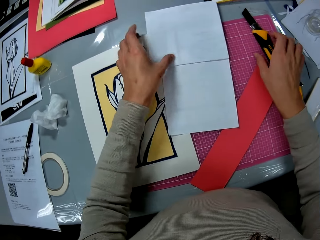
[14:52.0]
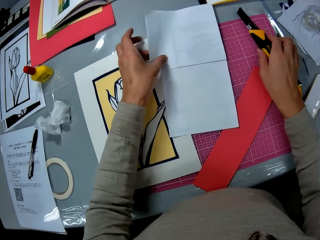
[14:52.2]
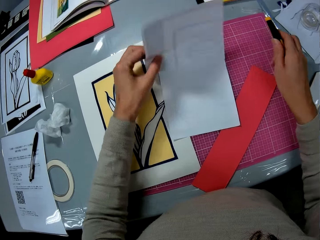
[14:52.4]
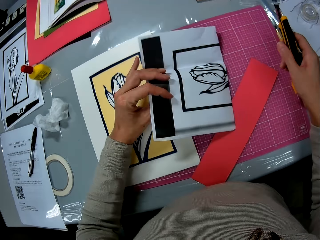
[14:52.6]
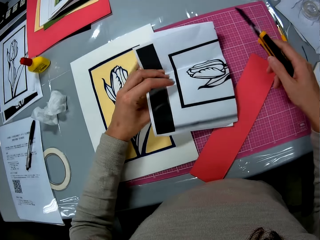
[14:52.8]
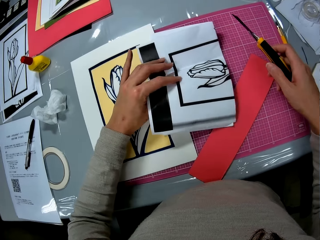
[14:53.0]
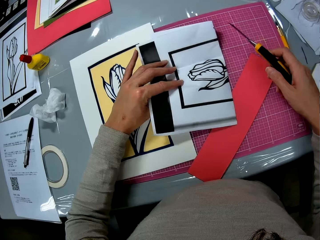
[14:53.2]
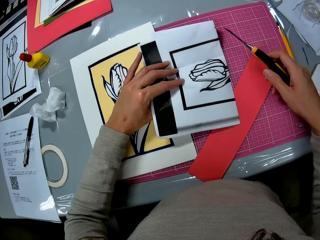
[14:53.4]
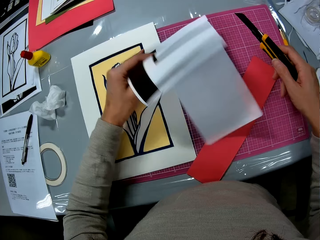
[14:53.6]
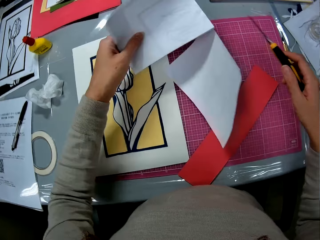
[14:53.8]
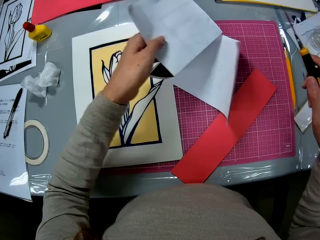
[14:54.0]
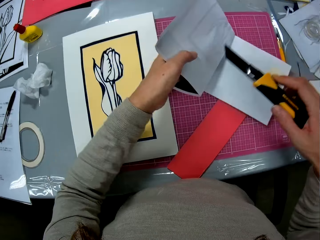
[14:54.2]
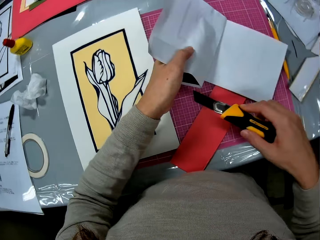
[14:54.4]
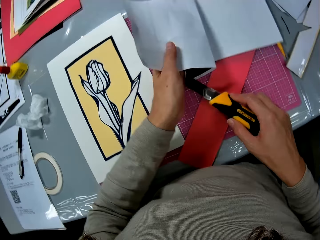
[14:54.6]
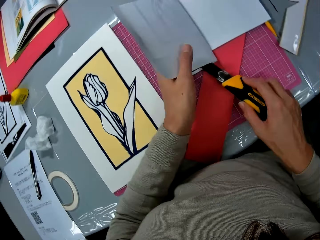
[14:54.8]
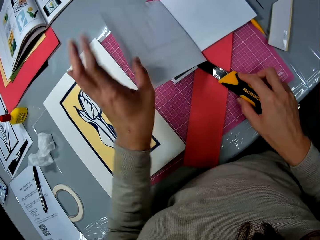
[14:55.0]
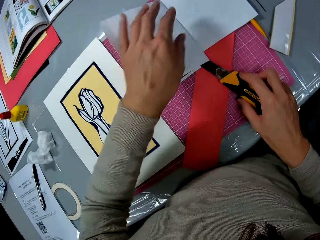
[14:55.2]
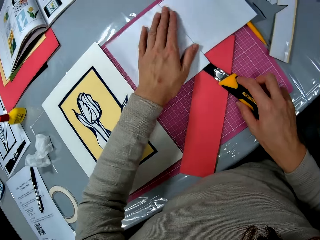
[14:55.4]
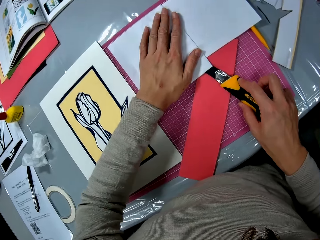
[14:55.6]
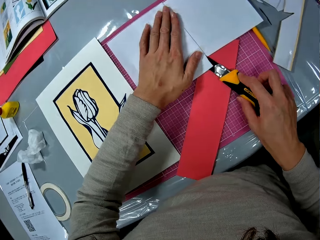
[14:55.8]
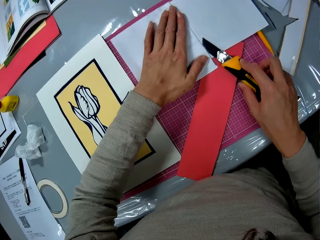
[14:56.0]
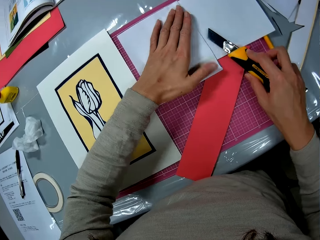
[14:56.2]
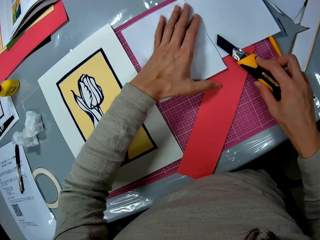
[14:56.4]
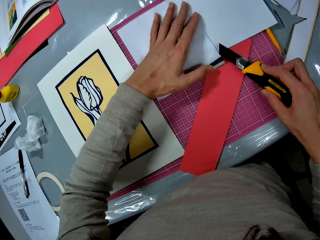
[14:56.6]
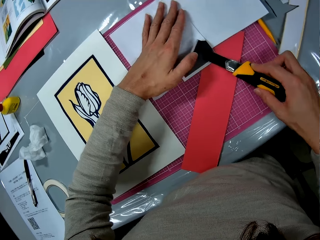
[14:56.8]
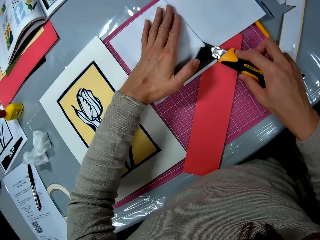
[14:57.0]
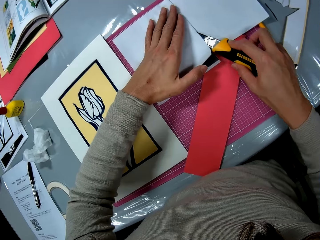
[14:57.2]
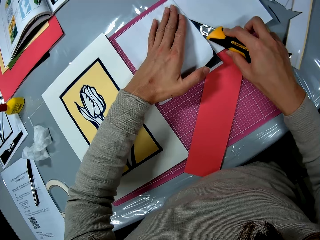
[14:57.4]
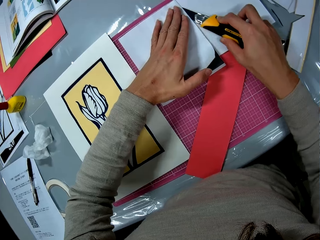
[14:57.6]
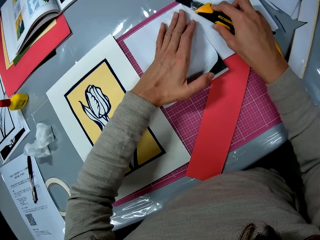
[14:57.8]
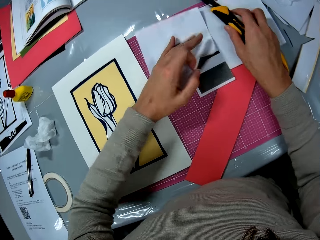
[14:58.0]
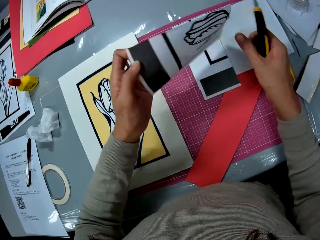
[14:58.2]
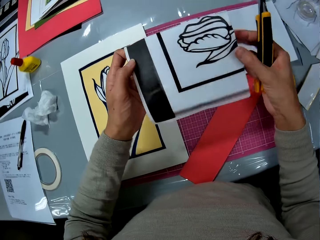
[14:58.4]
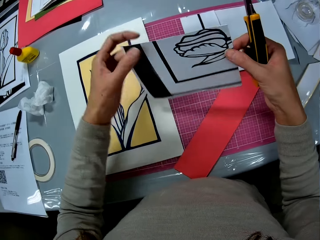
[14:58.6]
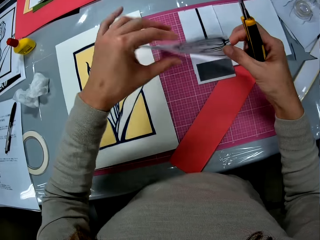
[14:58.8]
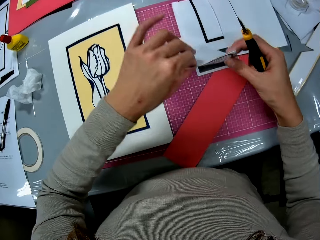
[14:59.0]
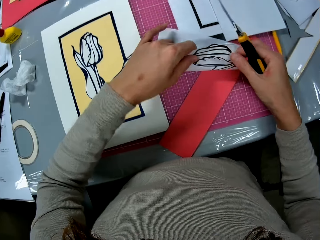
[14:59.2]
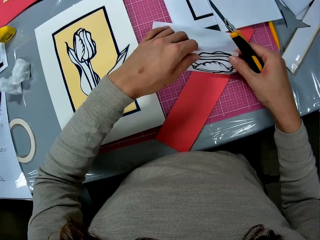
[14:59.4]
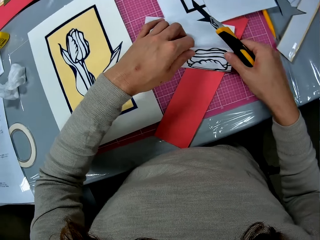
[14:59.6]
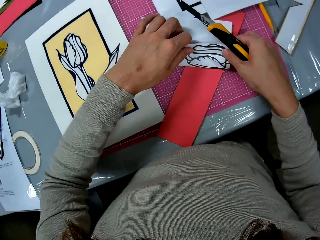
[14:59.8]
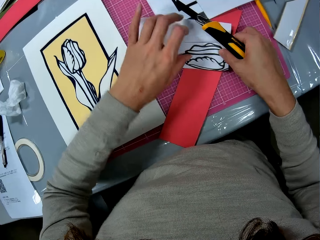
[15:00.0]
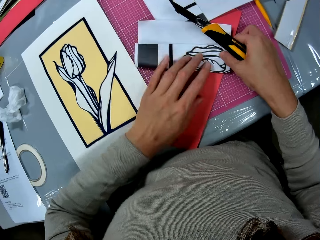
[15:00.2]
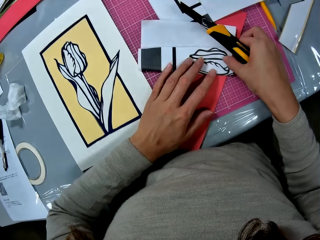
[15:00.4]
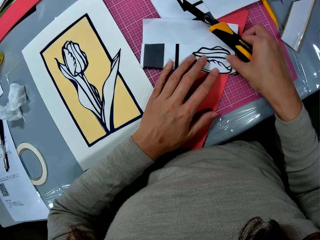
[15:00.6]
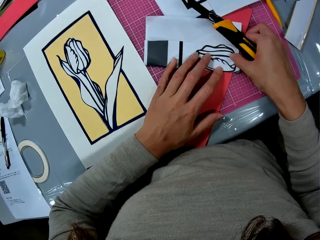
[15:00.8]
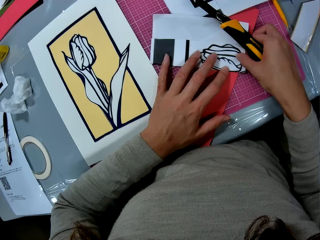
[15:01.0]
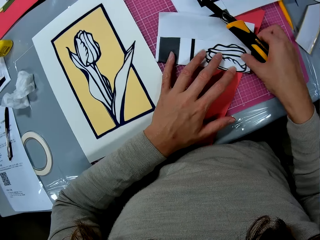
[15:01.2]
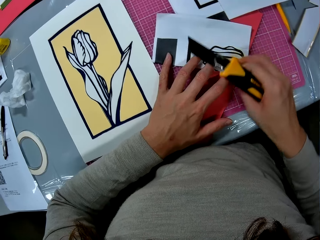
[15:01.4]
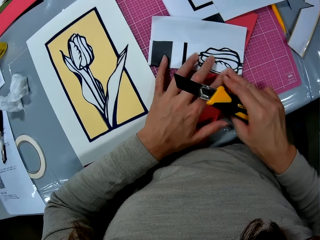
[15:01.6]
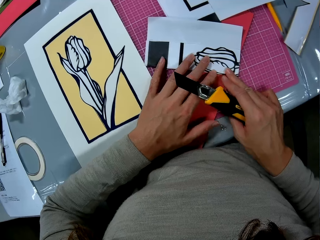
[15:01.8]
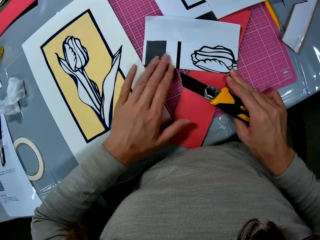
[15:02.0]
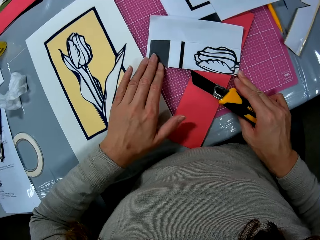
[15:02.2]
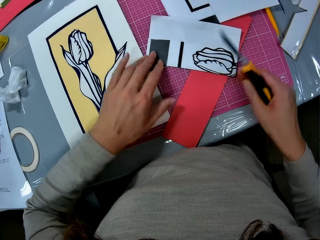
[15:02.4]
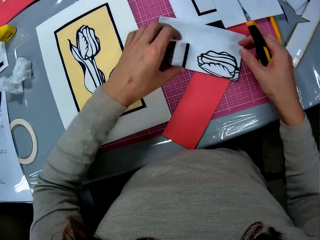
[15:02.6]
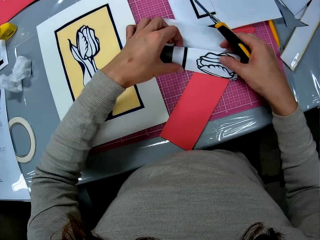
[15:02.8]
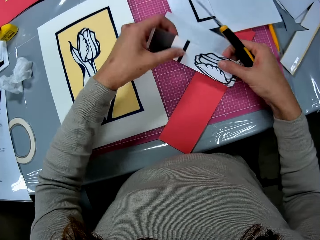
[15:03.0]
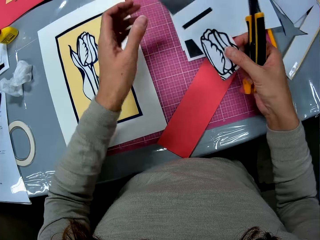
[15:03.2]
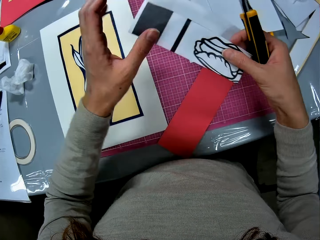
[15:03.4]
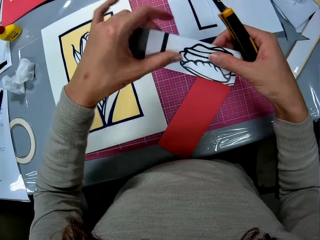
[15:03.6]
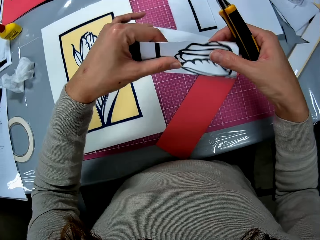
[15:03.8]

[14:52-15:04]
The camera wearer picks up the retractable knife on the cutting mat with her right hand. She flips the flower printed paper on the cutting mat with her left hand. She holds the flower printed paper against the cutting mat. She cuts the flower printed paper with the retractable knife in her right hand. She picks up a cutout with her left hand. She folds the cutout.

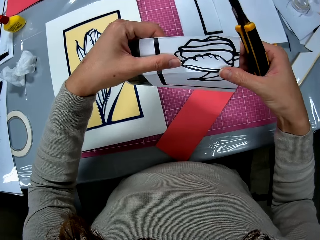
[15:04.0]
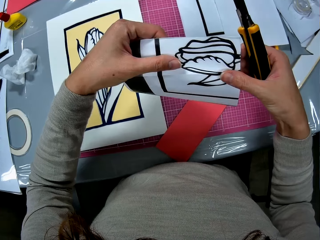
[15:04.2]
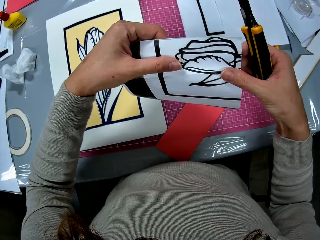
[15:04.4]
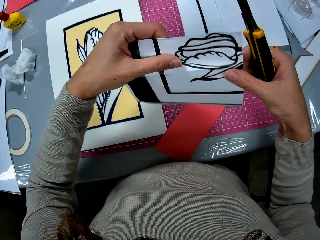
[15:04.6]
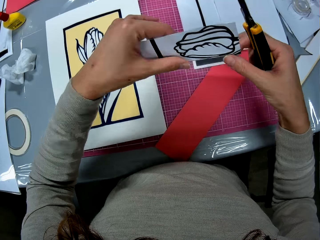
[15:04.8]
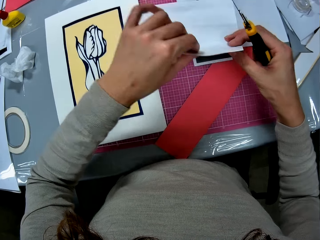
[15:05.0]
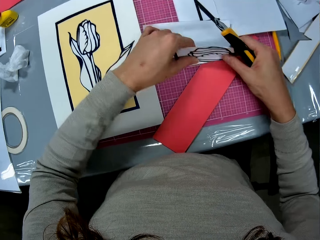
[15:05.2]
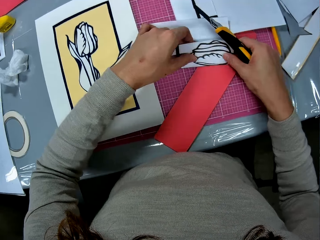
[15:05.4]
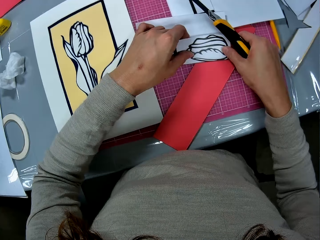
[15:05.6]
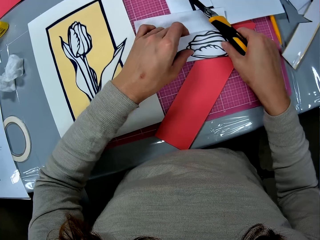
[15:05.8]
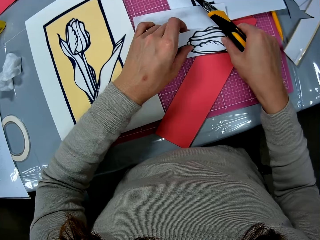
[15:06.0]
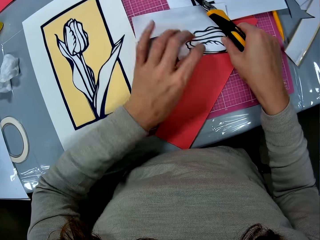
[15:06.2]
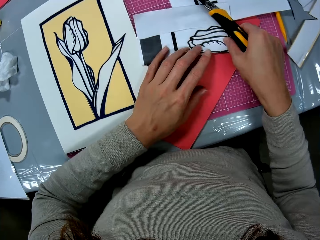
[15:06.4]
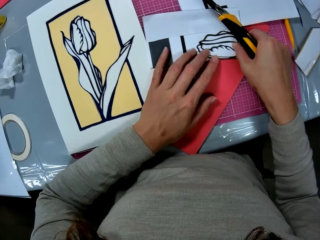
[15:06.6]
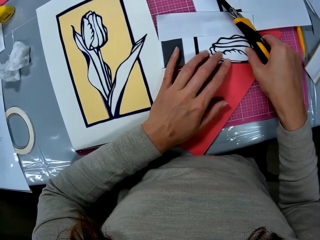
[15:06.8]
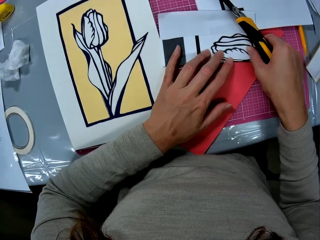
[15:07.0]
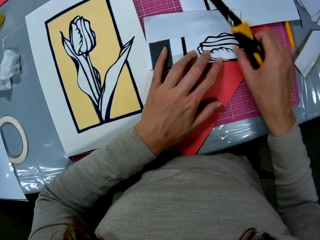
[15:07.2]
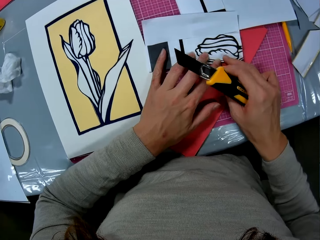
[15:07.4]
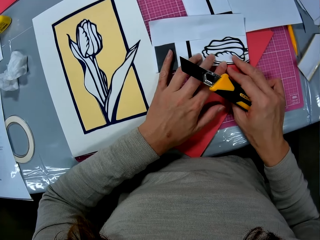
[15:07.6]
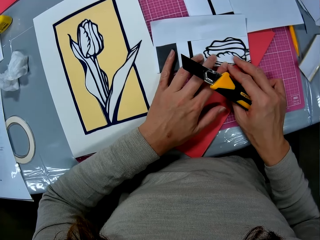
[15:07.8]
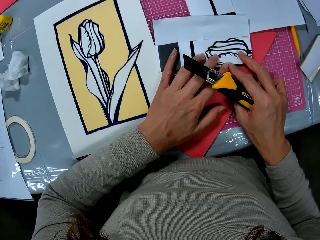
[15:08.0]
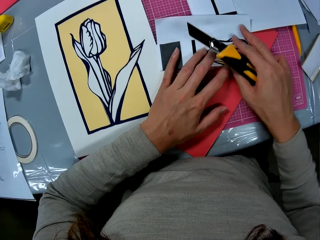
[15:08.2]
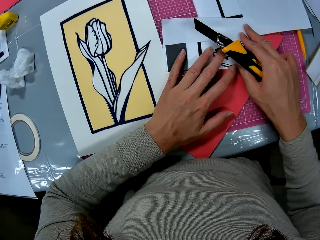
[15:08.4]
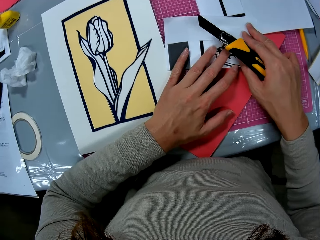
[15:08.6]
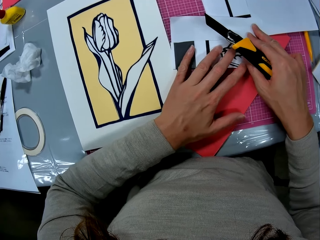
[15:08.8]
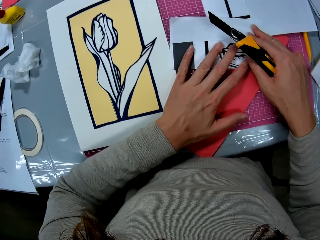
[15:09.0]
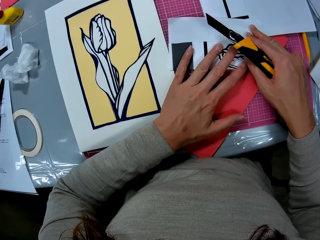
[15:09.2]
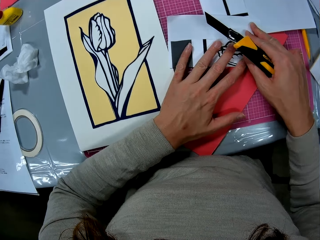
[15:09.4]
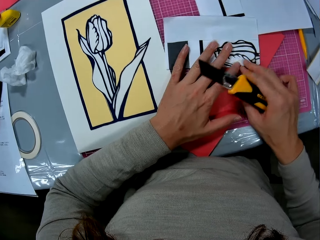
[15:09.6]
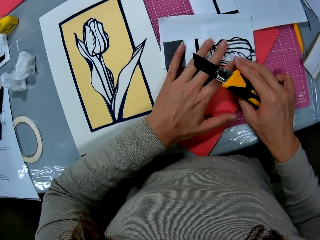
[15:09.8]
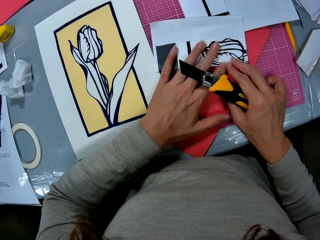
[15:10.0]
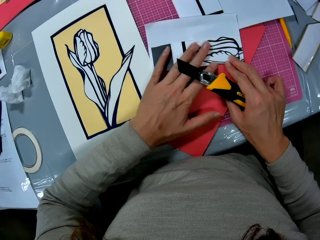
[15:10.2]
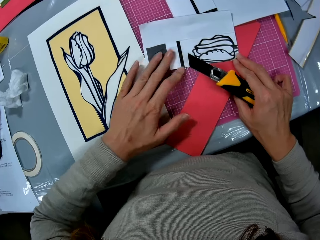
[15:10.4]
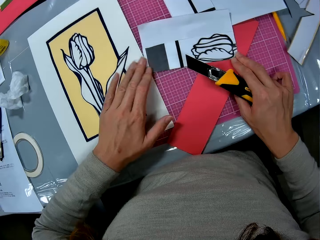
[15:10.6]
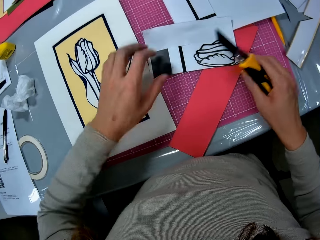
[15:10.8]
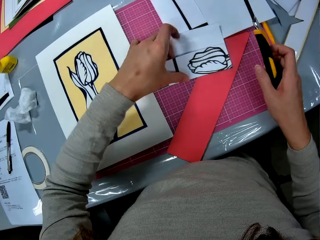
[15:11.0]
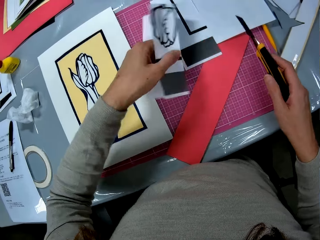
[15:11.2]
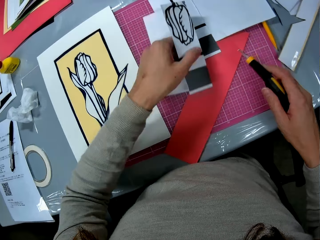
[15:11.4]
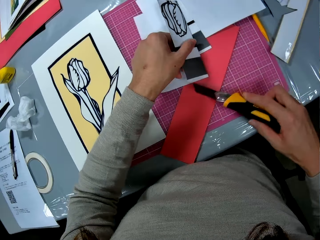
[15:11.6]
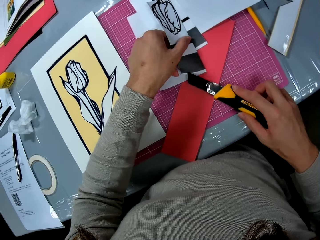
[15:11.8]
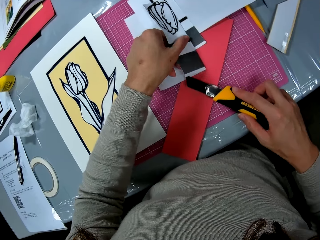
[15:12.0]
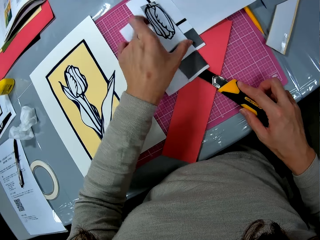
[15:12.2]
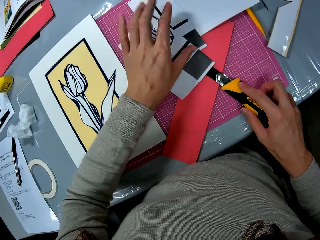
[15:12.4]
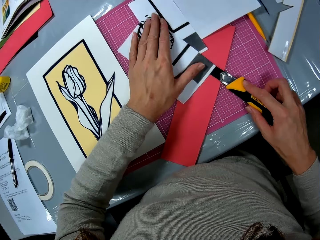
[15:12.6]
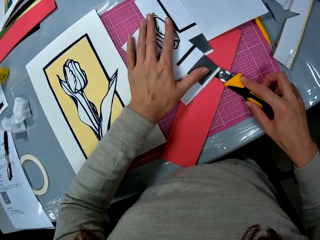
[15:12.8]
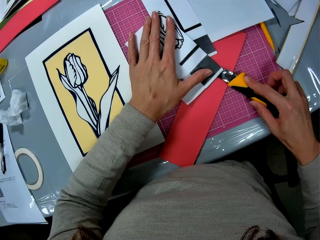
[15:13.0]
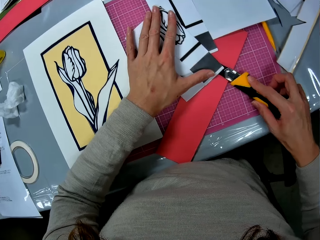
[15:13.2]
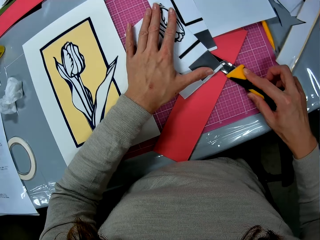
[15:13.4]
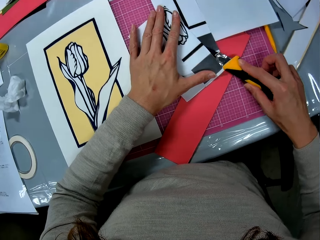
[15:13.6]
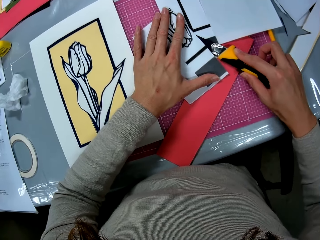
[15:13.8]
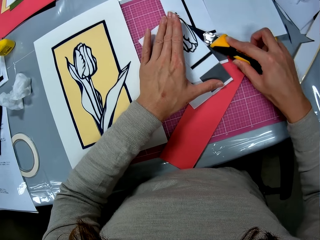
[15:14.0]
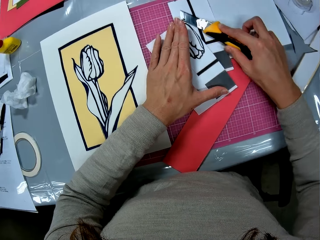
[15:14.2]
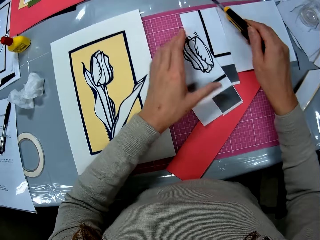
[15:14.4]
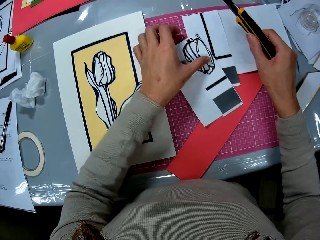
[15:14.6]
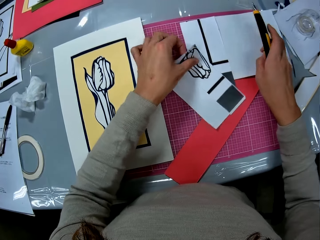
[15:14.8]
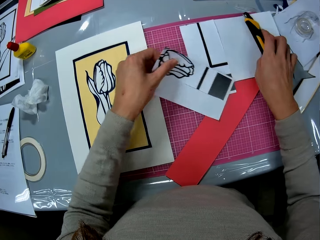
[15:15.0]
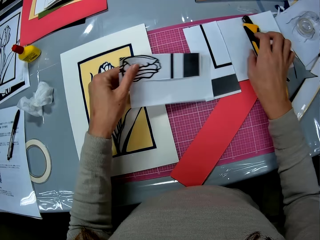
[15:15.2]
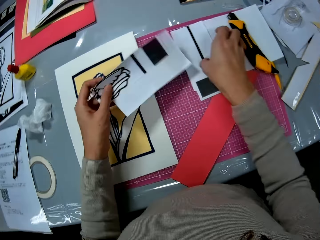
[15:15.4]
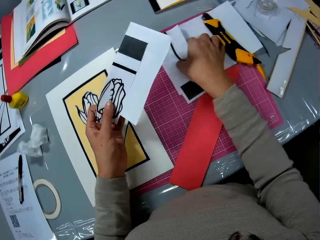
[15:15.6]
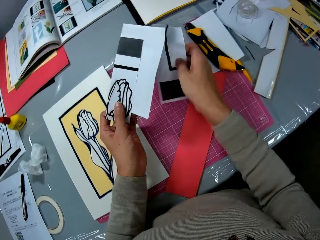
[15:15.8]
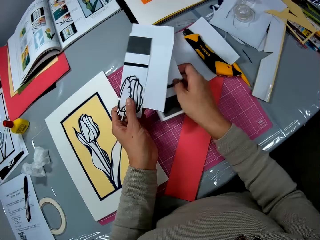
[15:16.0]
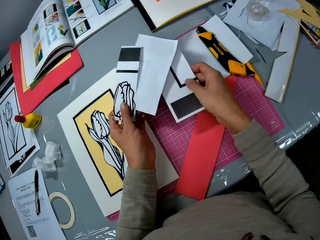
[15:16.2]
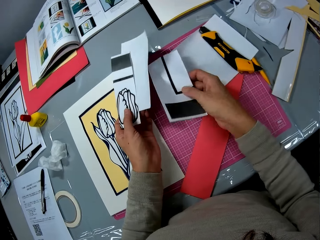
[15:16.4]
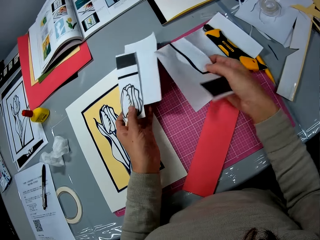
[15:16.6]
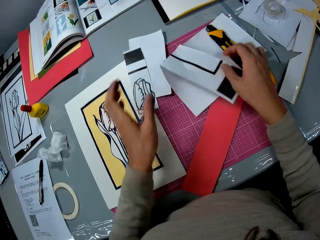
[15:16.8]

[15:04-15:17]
The camera wearer cuts the cutout with the retractable knife in her right hand. She picks up the cutout with her left hand. She drops the retractable knife on a paper on the cutting mat. She picks up another cutout with her right hand. She drops the cutout in her left hand on the cutting mat.
